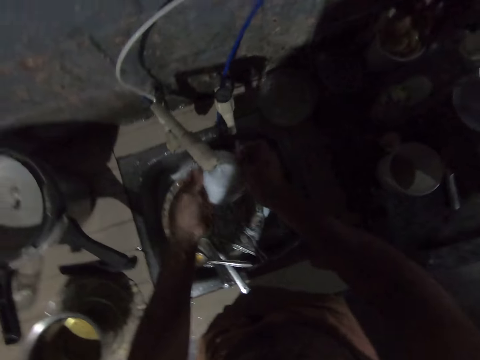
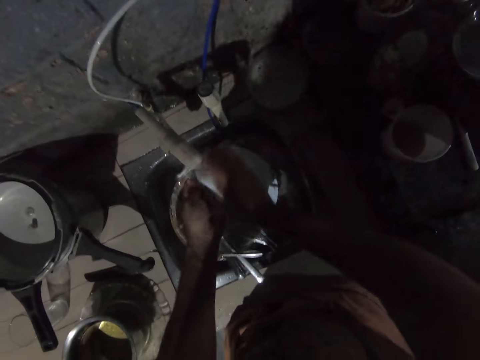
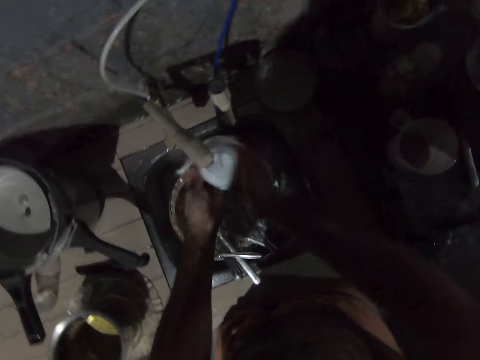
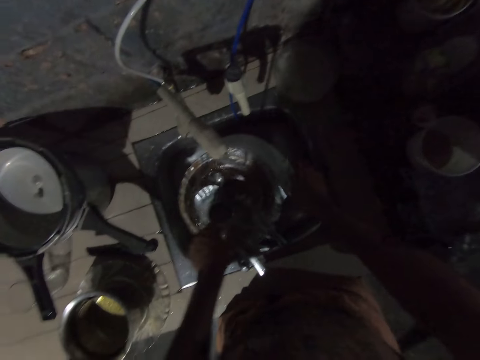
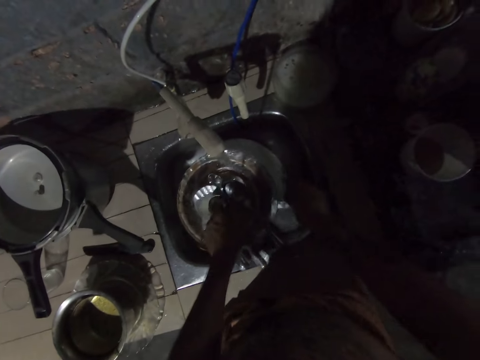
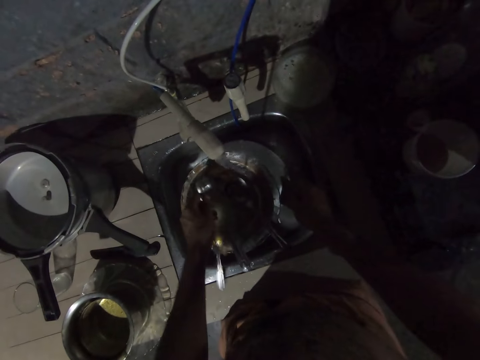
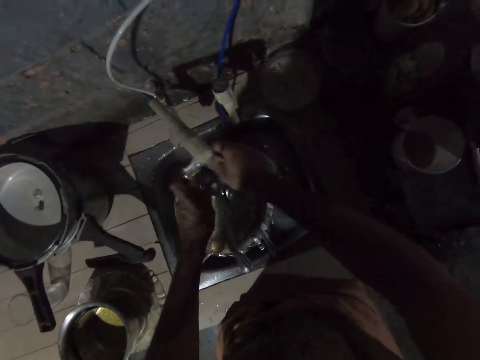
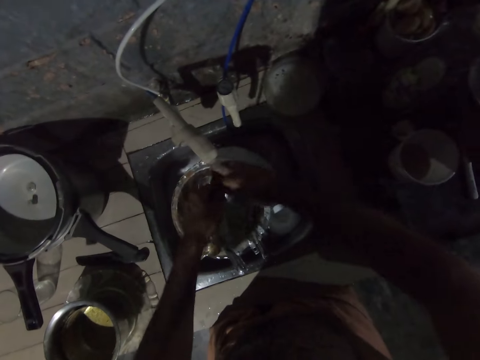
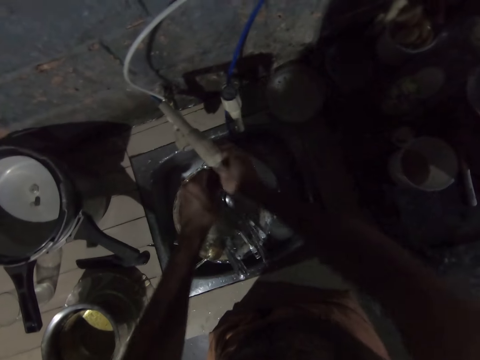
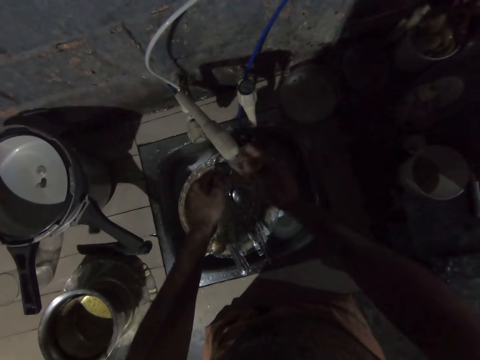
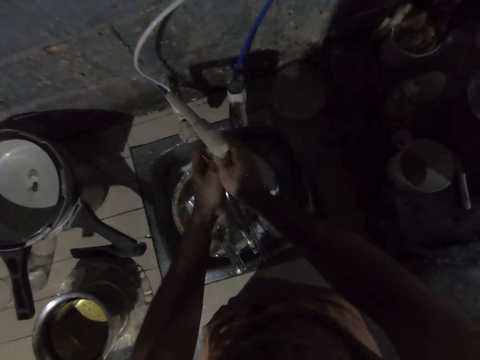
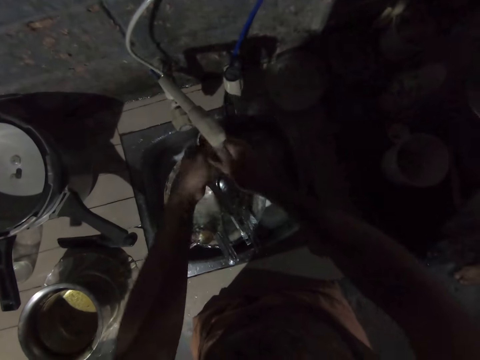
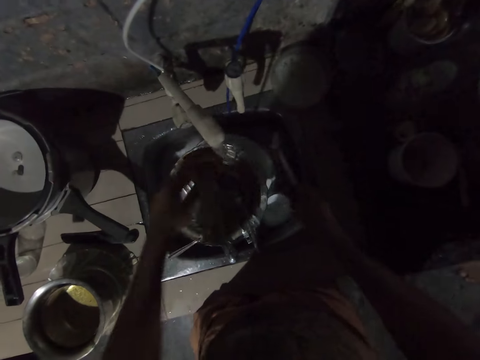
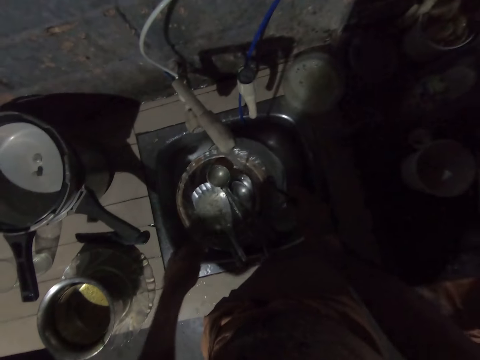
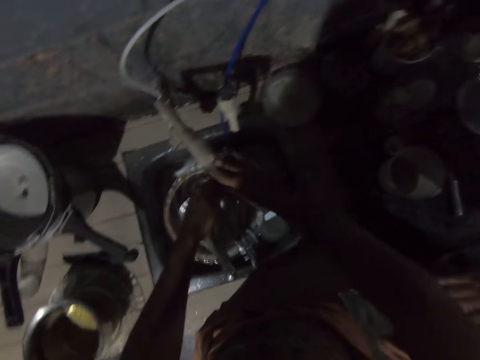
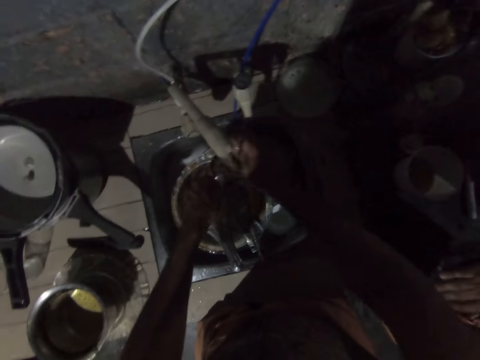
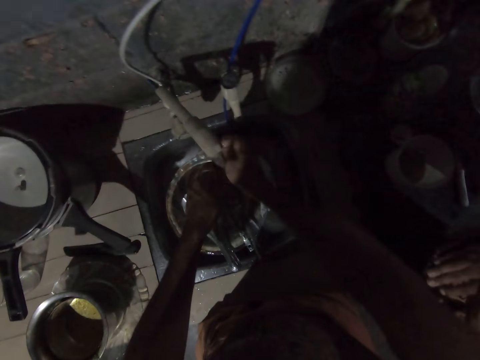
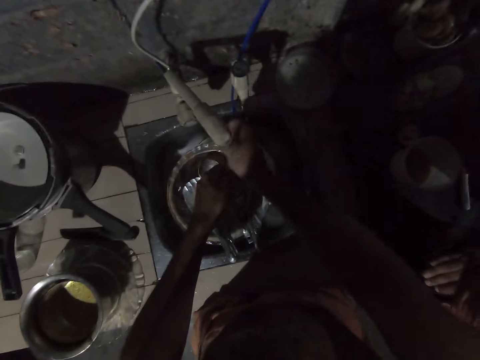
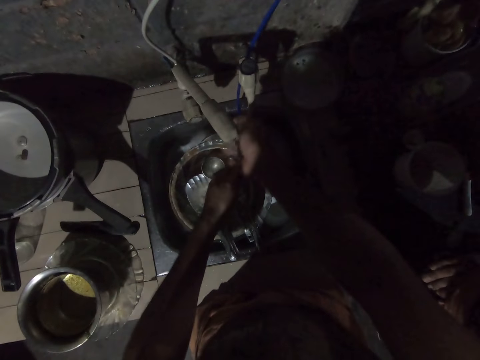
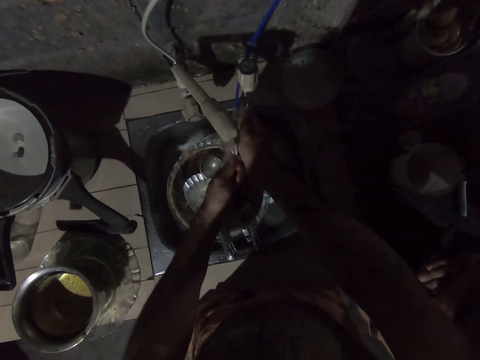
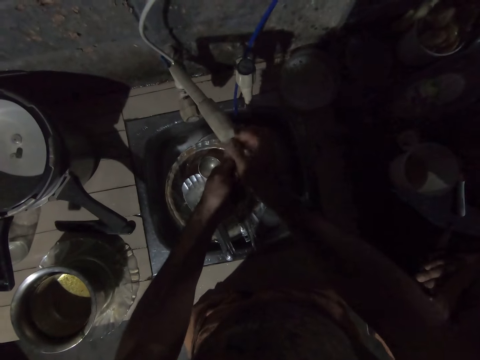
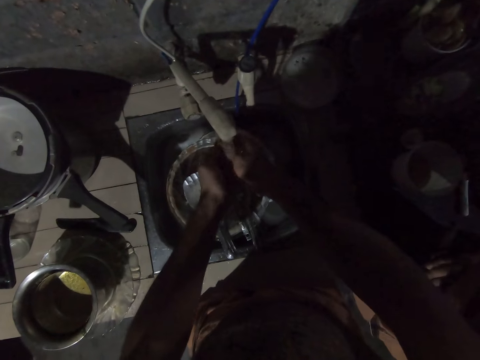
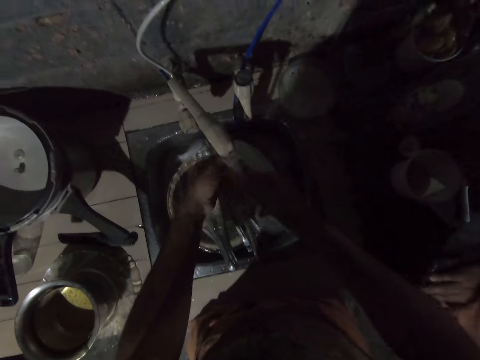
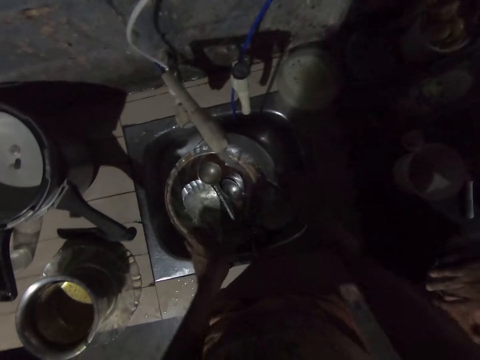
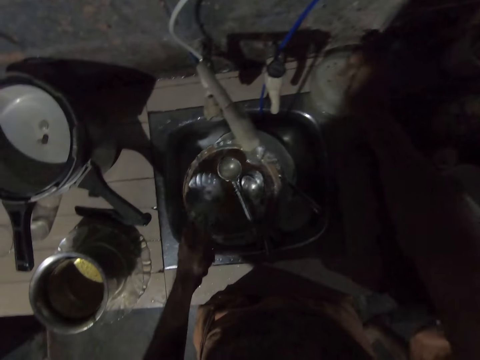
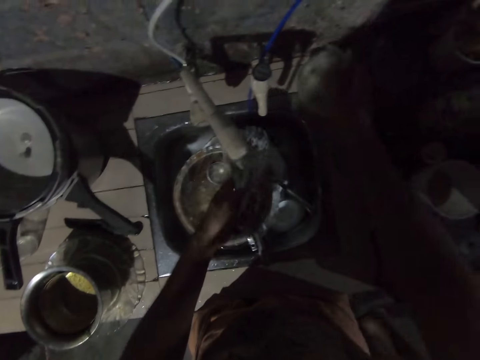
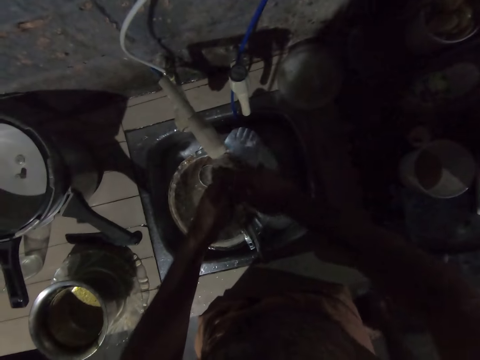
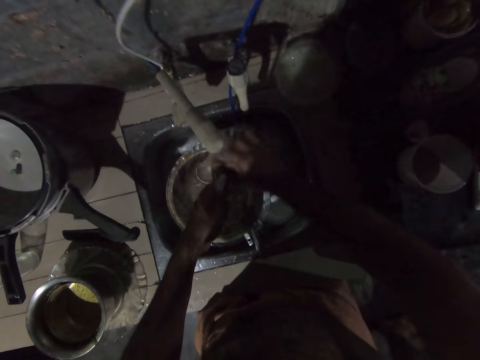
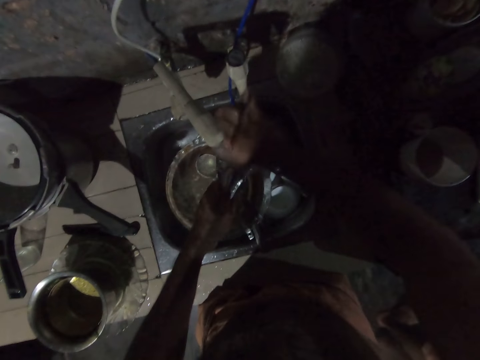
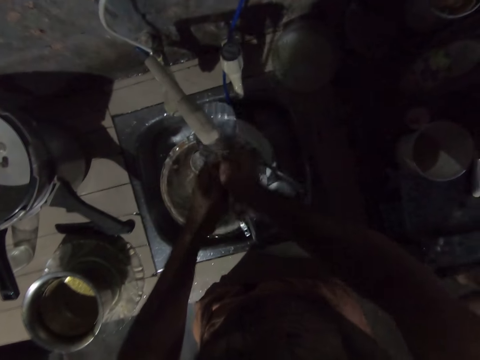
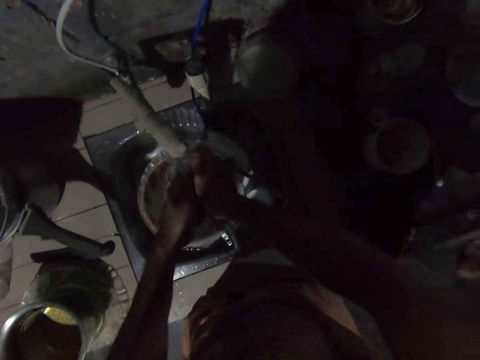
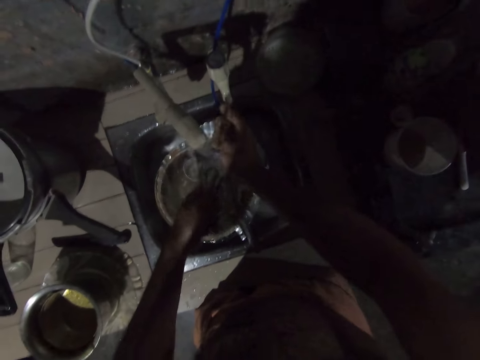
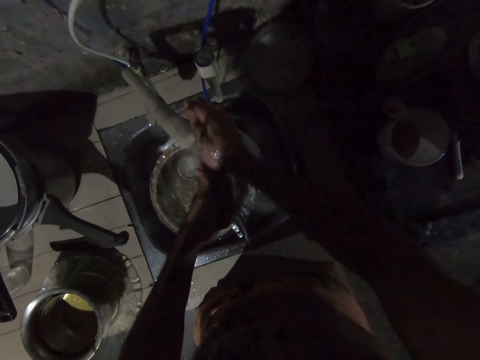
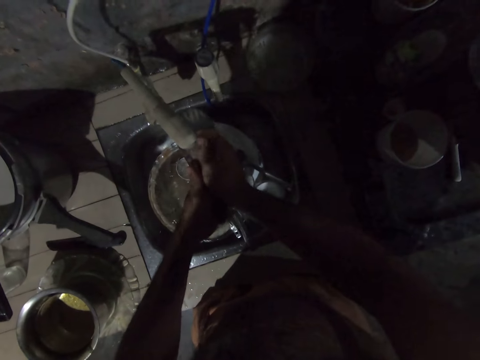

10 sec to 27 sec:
The camera wearer puts the bowl in the sink. They pick up a spoon. They wash the spoon with the sponge. They put the spoon in the sink. They pick up a spoon. They wash the spoon with the sponge. They put the spoon in the sink. They pick up a spoon. They dip the scotch brite in a container and apply the soap on the sponge. They wash the spoon with the sponge.

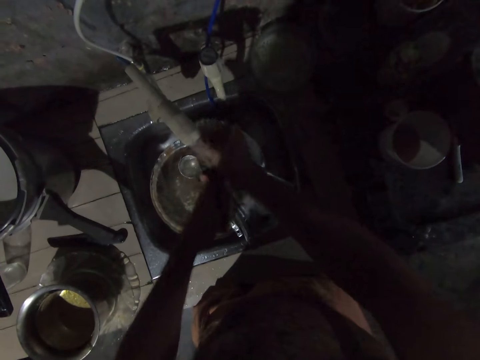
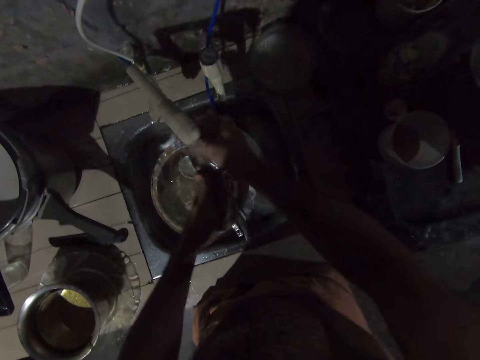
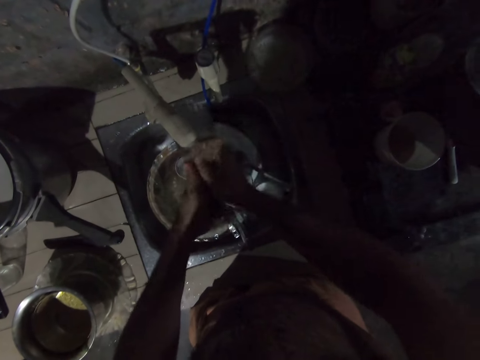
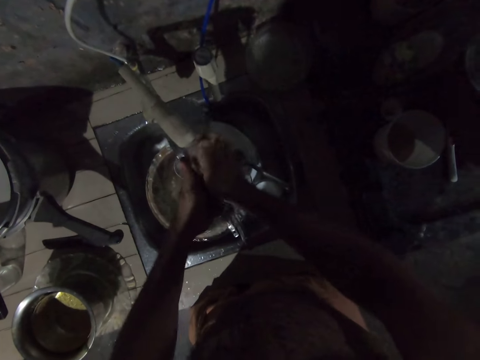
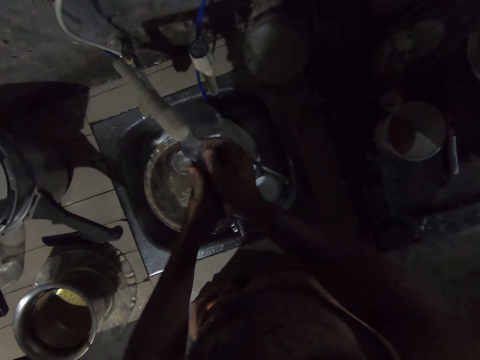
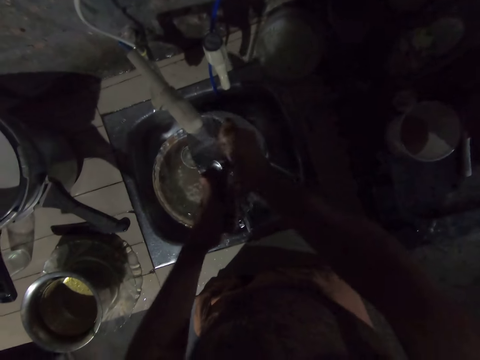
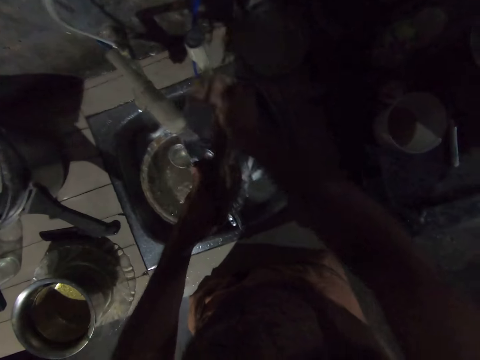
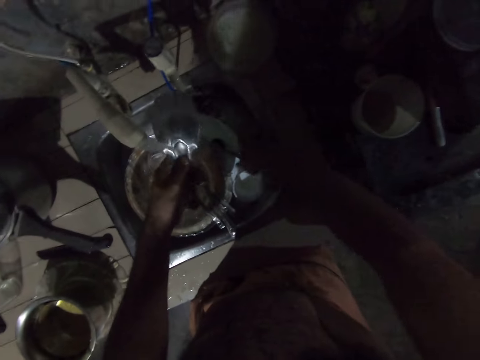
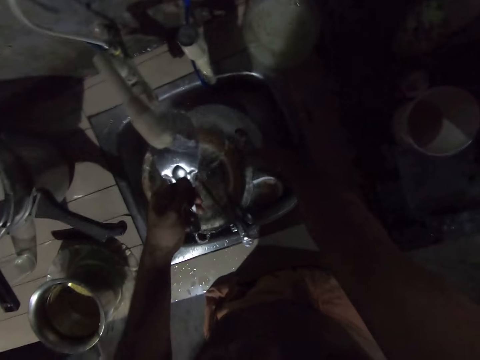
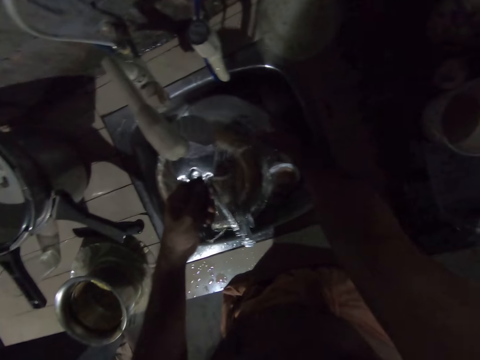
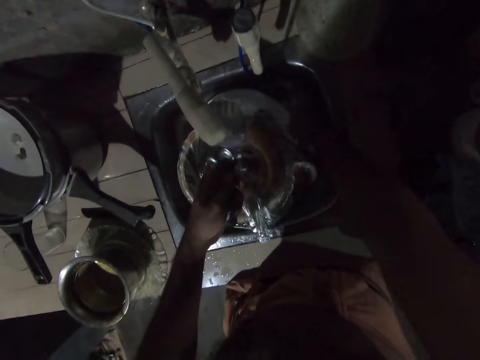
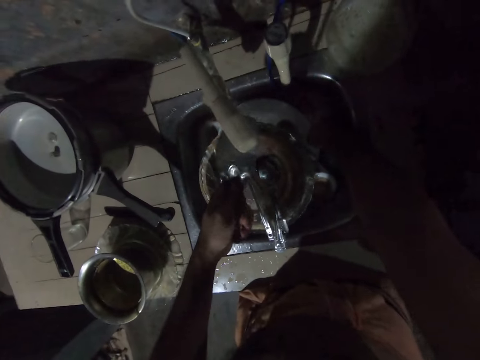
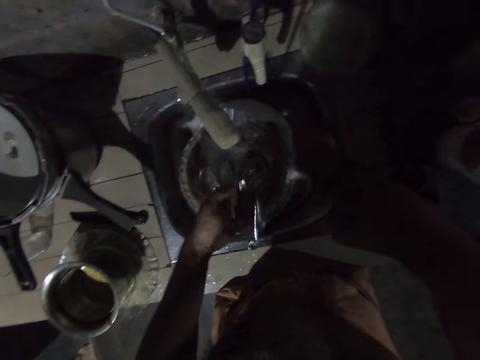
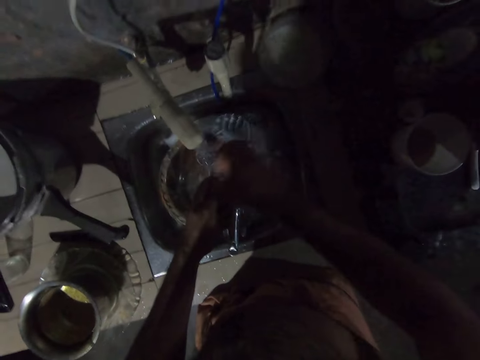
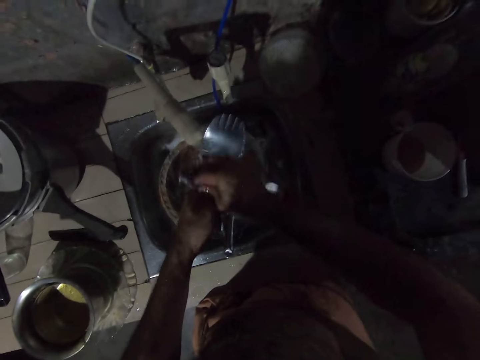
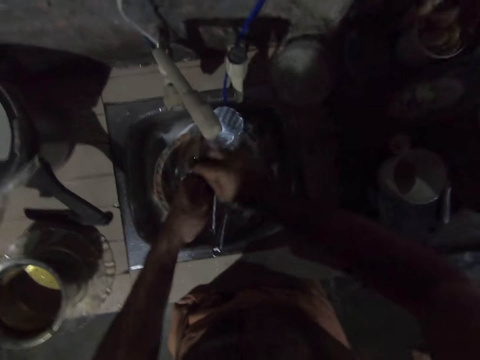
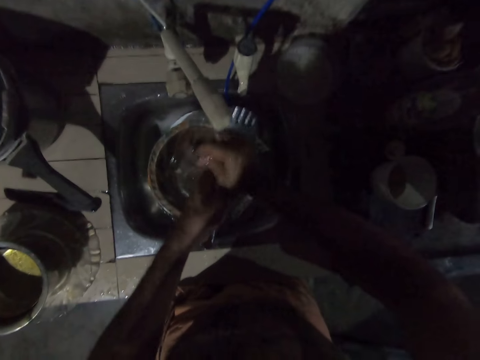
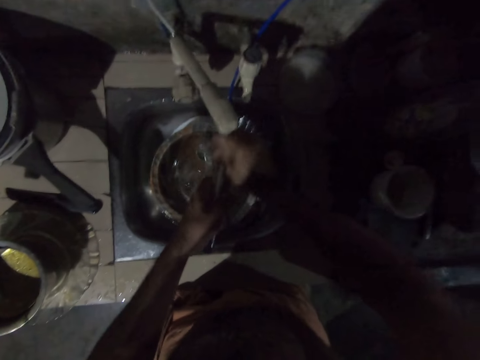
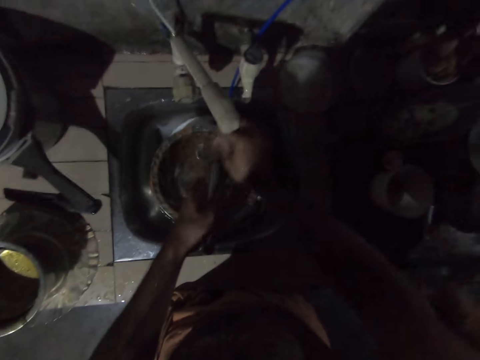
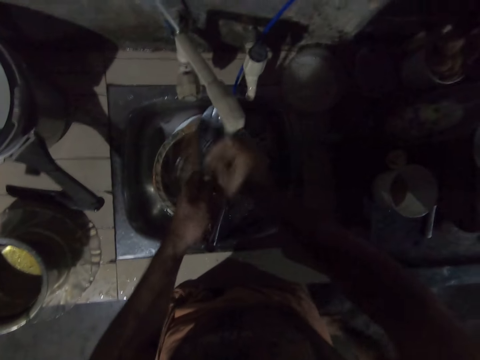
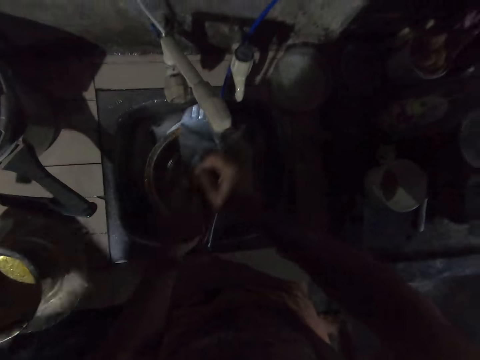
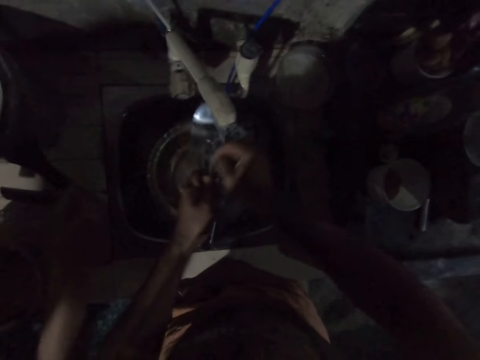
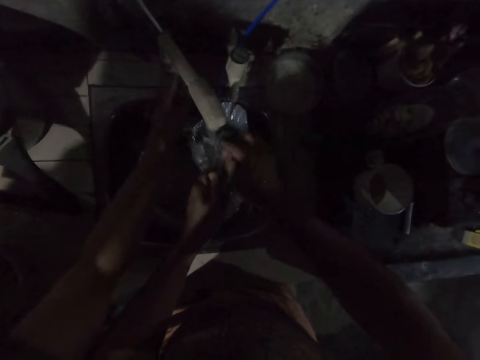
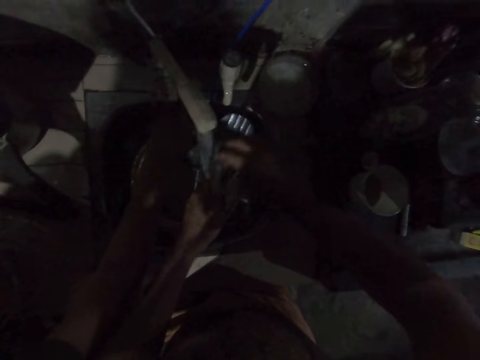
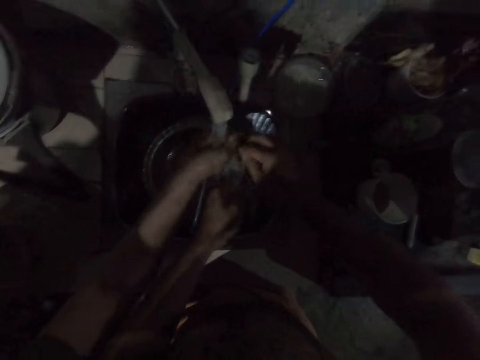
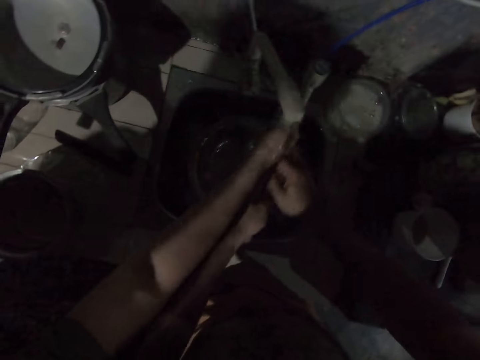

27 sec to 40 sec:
The camera wearer holds the spoon with the left hand. They pick up the sponge. They wash the spoon with the sponge. A woman washes the hand.
